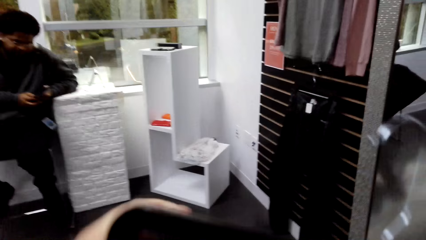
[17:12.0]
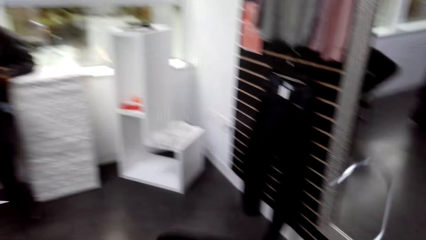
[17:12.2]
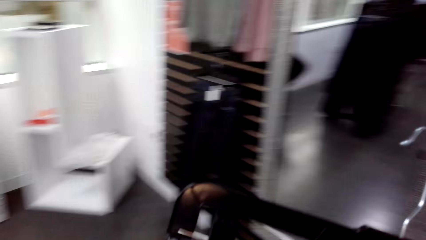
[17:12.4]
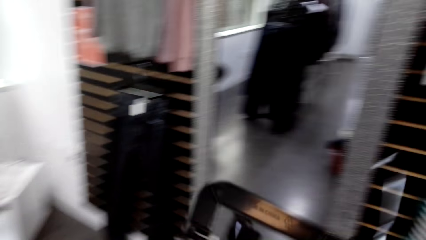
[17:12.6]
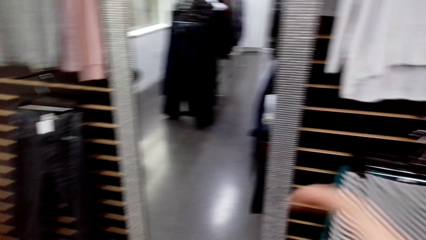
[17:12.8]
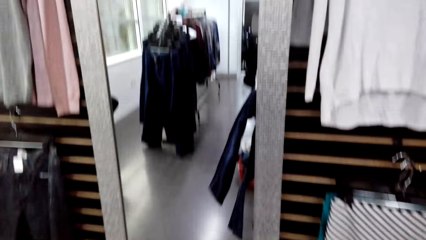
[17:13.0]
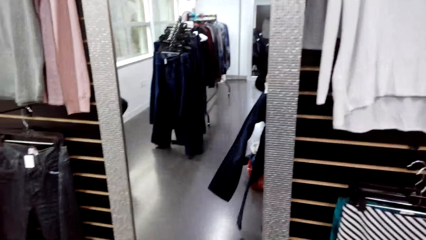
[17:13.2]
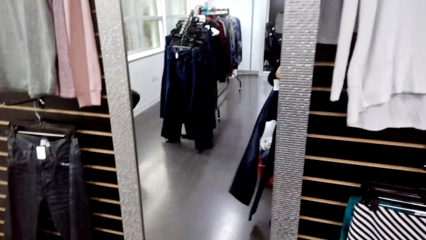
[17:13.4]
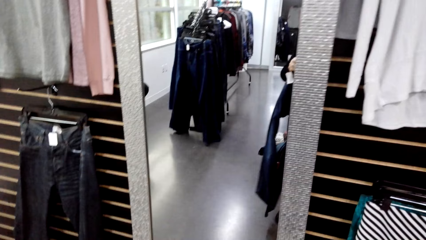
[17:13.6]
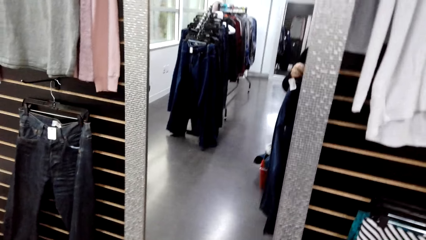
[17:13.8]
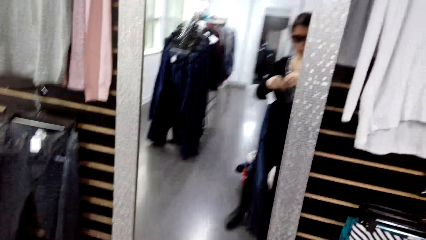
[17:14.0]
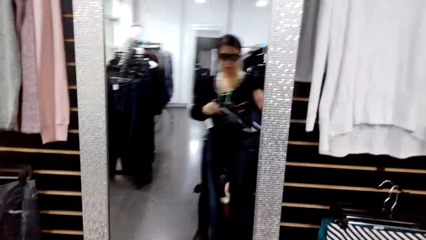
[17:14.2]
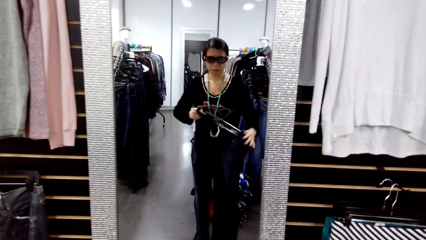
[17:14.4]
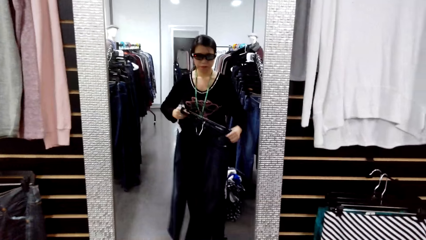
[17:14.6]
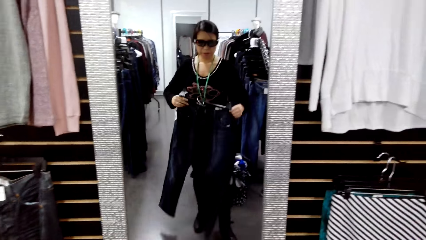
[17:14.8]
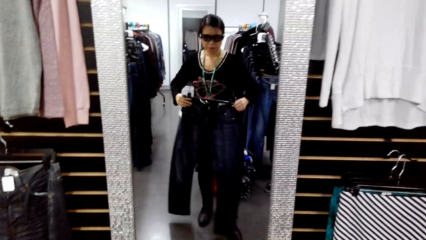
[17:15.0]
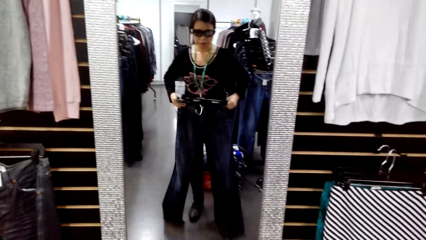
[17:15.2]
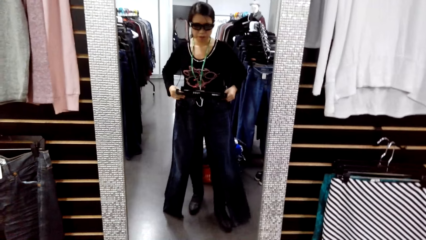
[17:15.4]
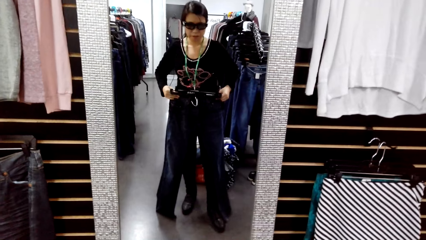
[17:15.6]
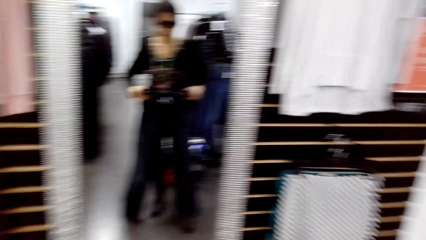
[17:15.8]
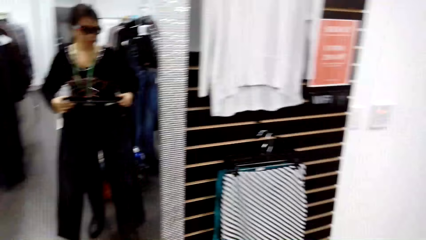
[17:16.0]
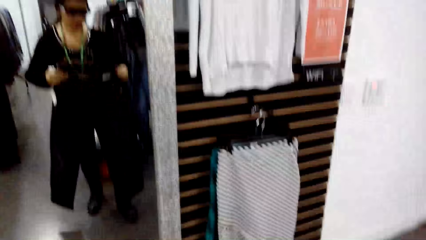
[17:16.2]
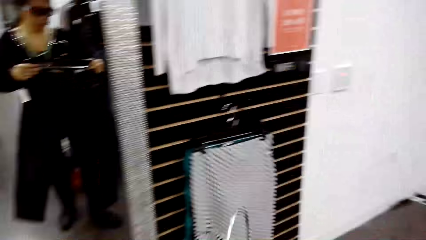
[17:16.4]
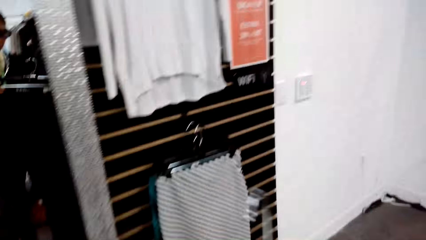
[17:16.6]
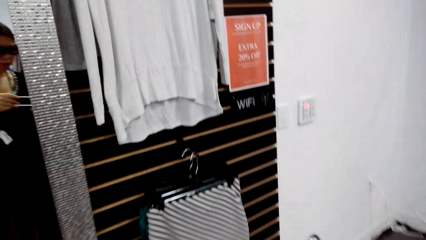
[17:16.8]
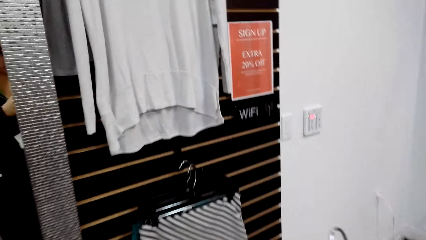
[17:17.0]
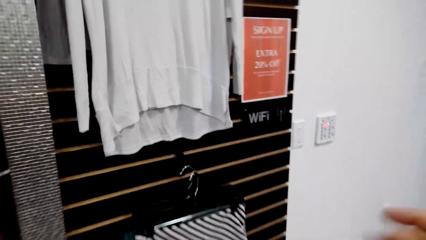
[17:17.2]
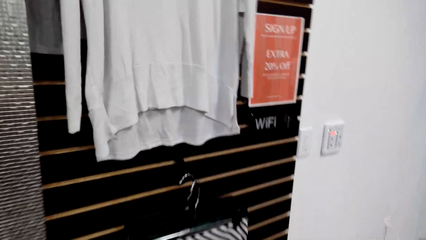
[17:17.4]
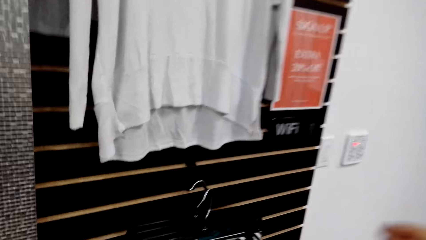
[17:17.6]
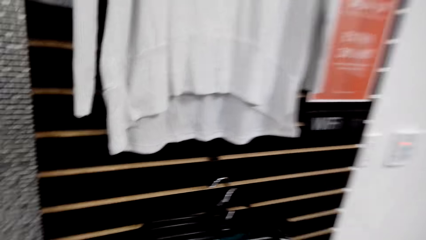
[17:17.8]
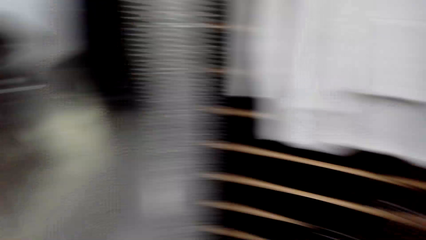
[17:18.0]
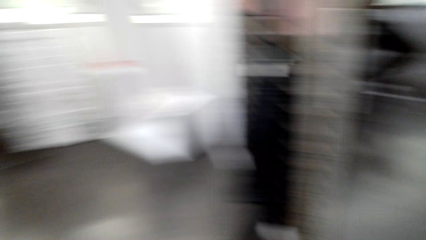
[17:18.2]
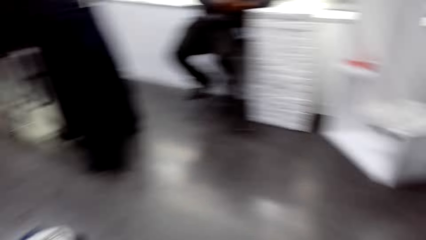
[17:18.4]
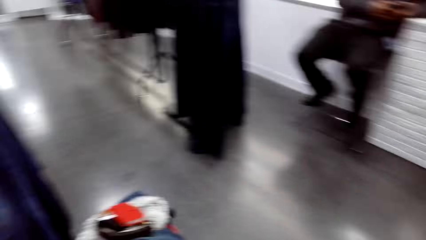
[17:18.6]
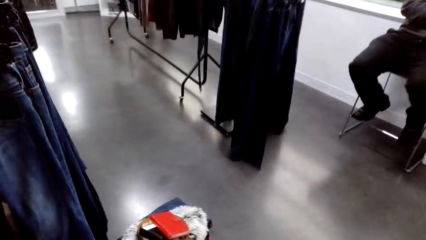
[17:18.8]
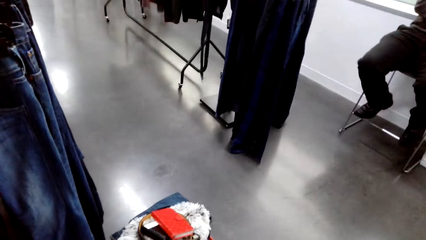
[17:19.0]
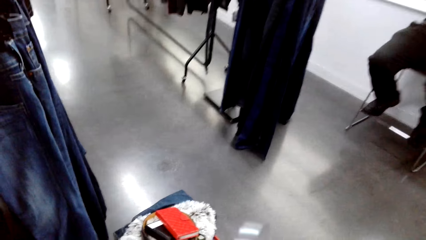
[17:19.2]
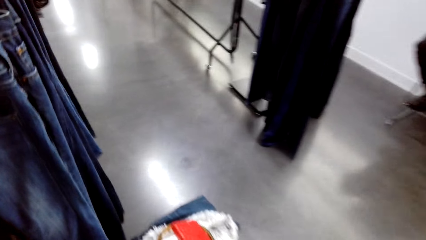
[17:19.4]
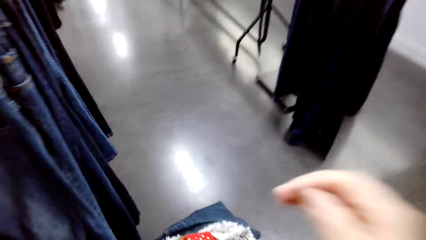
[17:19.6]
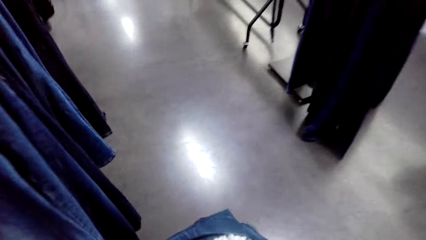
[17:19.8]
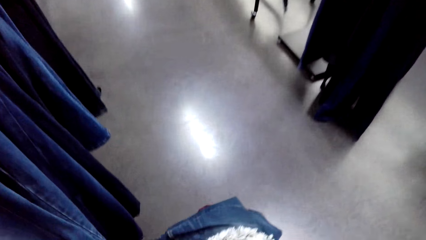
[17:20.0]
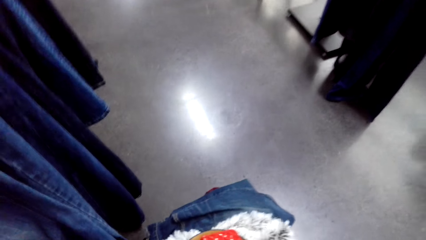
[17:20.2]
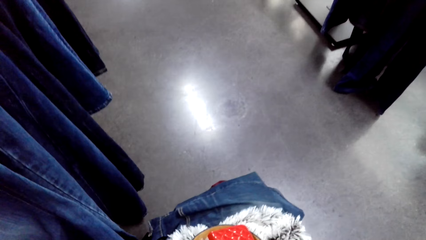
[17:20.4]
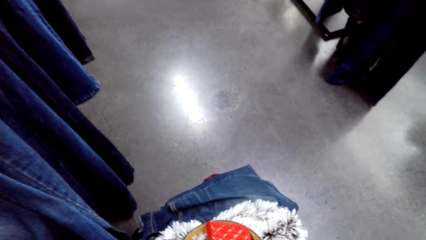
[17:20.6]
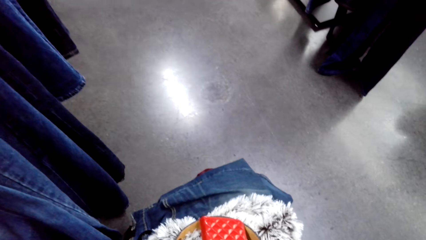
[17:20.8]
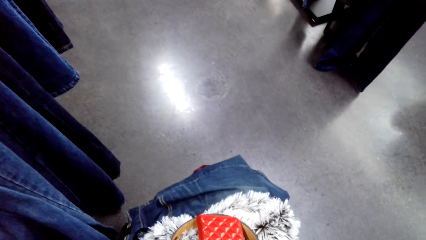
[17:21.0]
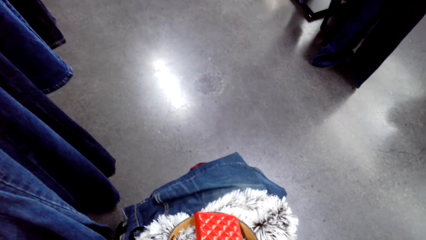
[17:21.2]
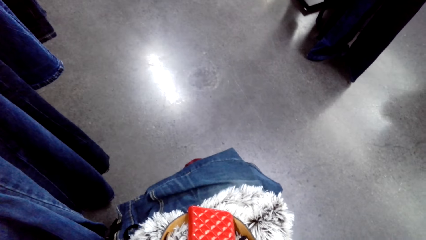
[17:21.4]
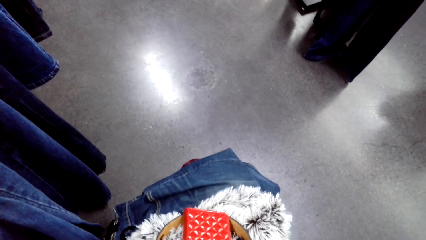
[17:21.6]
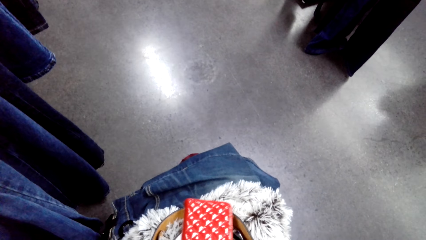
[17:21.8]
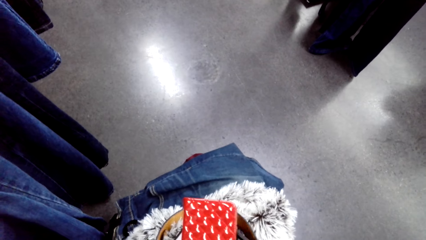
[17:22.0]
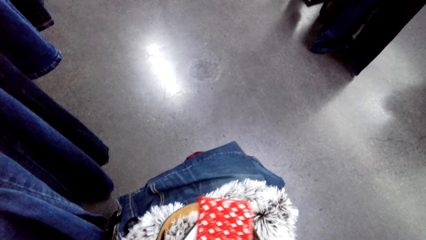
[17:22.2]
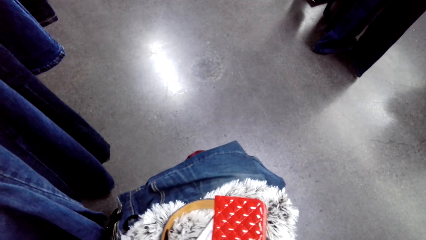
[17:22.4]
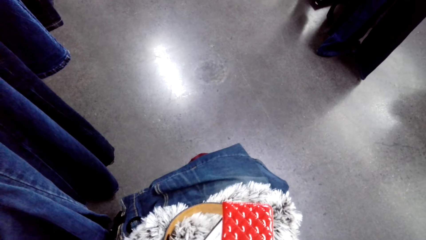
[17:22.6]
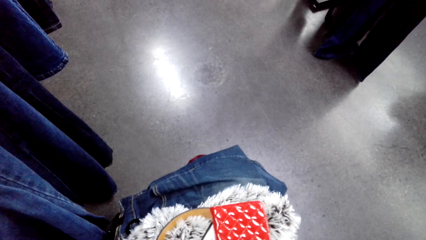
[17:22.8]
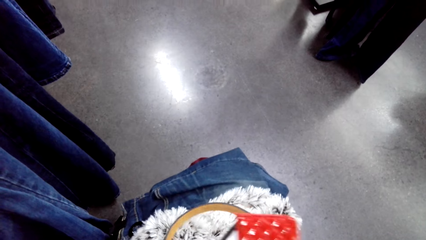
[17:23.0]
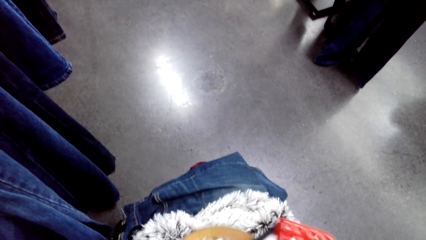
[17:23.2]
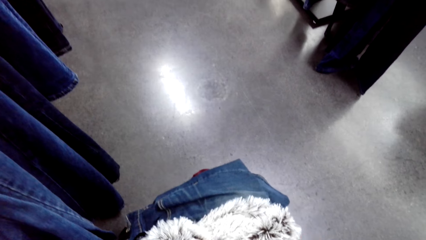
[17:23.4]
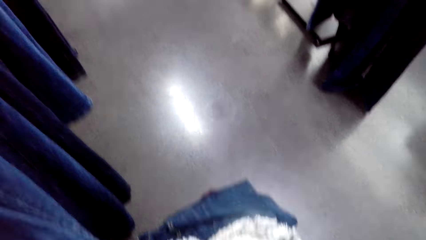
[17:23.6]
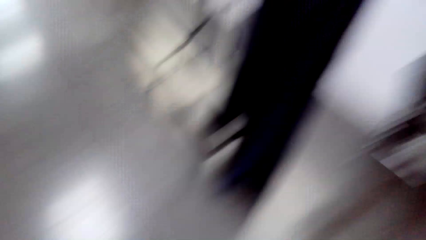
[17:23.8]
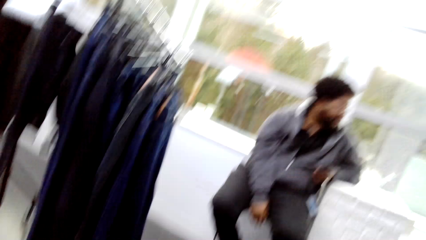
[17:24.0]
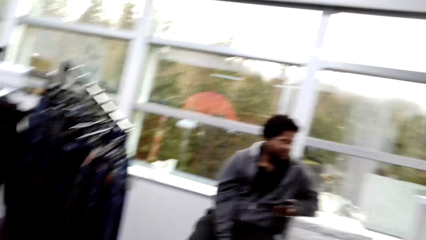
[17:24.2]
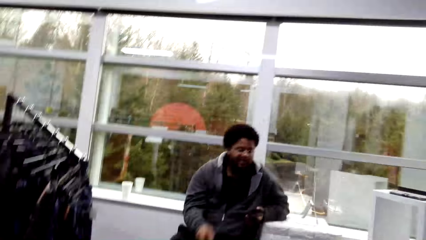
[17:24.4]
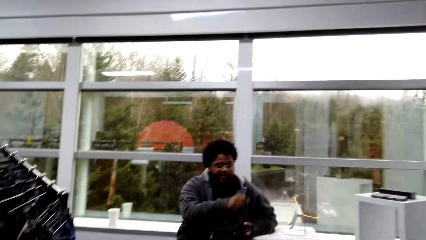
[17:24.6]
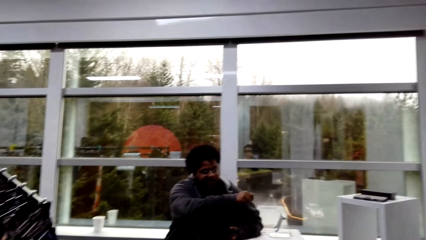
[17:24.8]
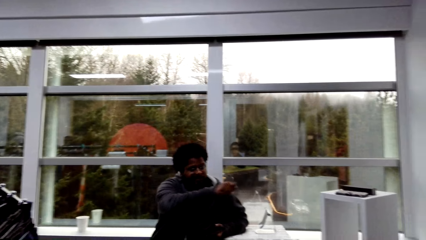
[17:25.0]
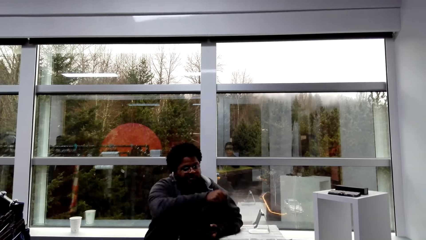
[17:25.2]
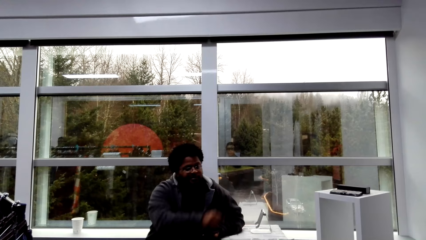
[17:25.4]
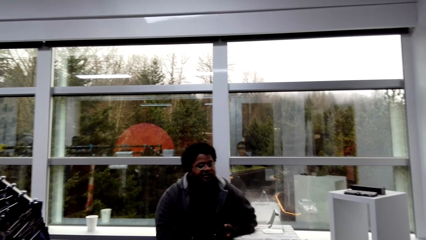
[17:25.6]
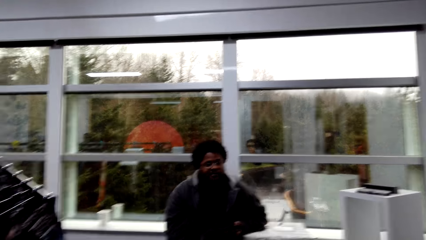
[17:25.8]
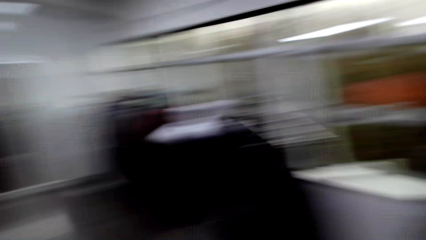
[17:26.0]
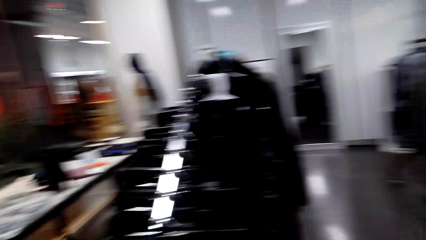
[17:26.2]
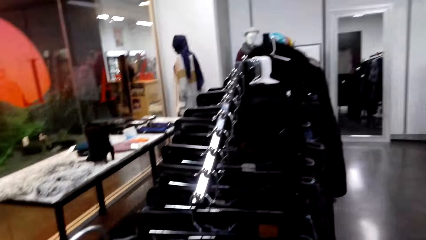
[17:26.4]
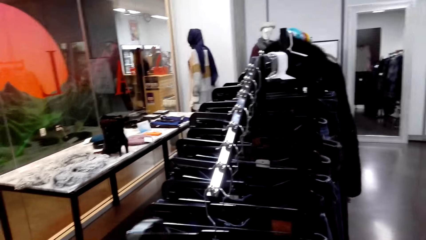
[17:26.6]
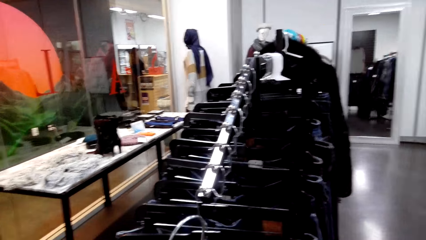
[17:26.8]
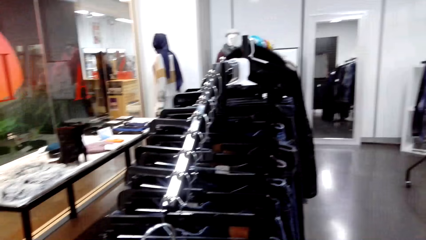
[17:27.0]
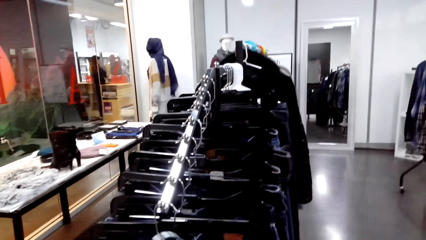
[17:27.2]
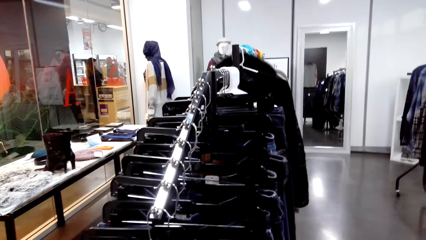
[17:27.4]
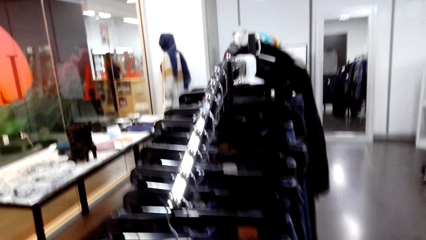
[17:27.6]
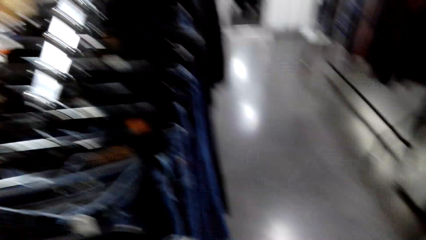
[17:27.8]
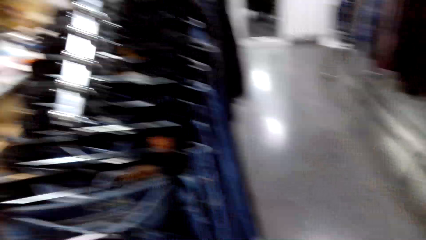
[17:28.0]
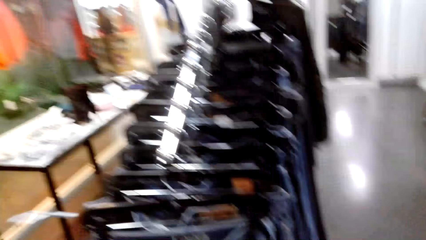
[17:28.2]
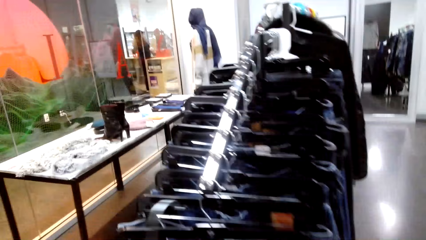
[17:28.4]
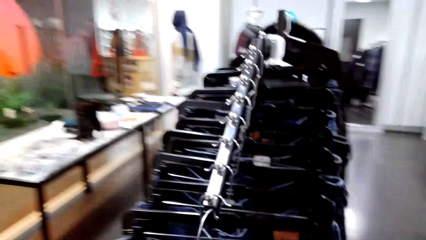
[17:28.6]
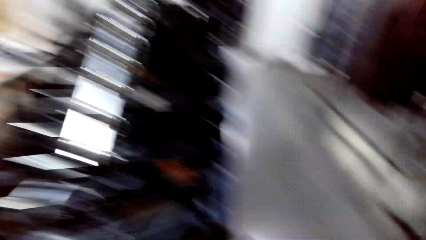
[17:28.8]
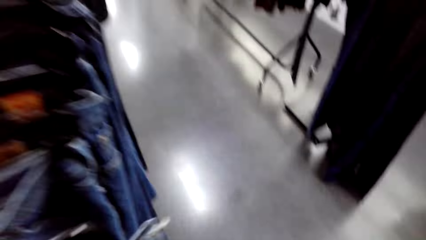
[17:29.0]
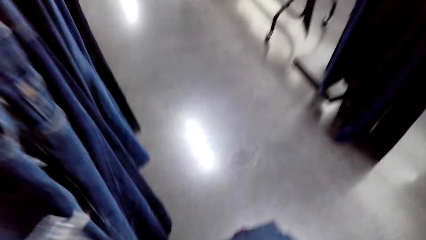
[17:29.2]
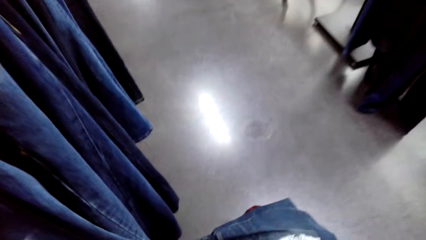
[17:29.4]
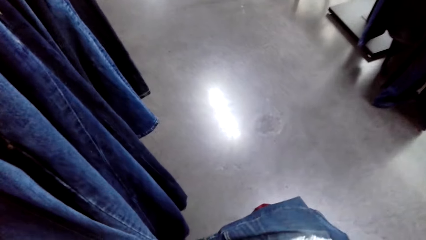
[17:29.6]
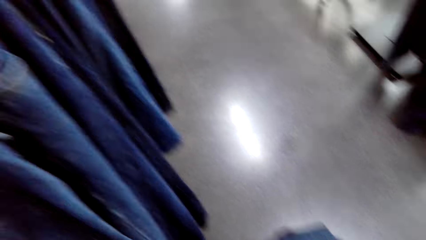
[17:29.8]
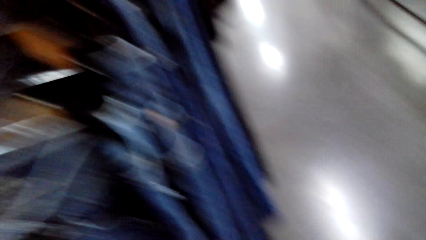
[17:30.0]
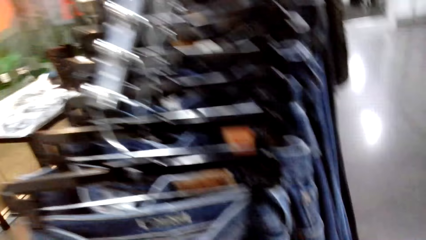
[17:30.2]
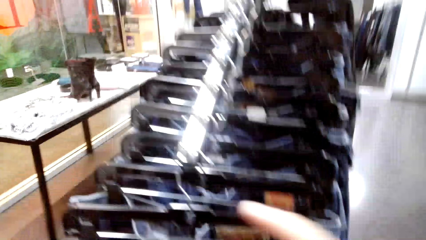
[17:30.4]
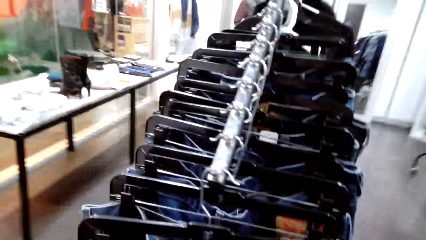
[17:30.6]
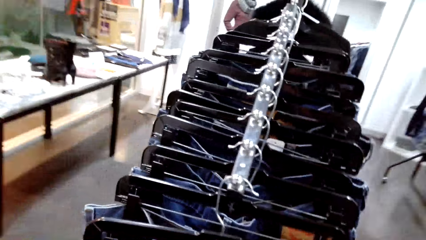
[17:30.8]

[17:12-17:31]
The camera wearer looks in the mirror. She puts the jeans trouser on her waist. She takes a cloth. She picks up a purse. A man talks and moves his hand. The camera wearer puts hangers on the stand.
